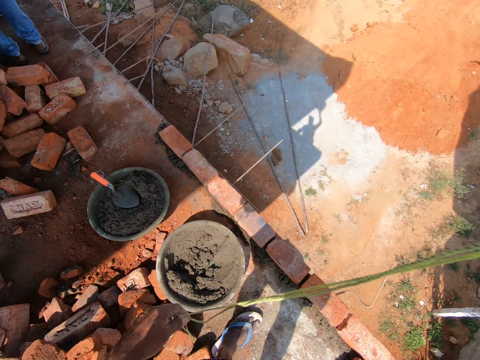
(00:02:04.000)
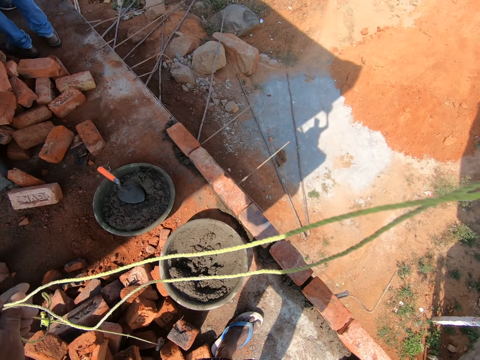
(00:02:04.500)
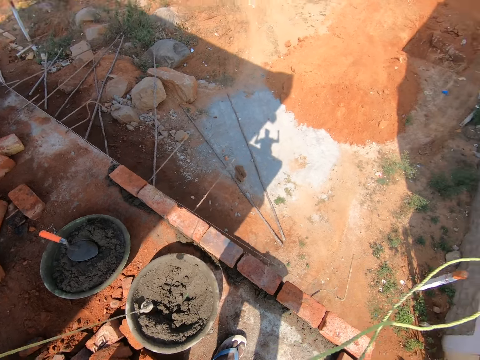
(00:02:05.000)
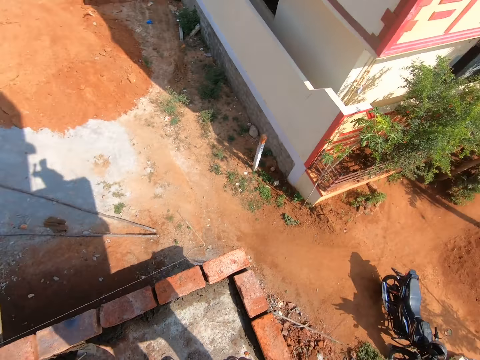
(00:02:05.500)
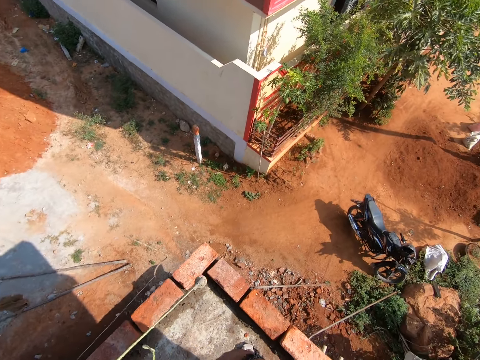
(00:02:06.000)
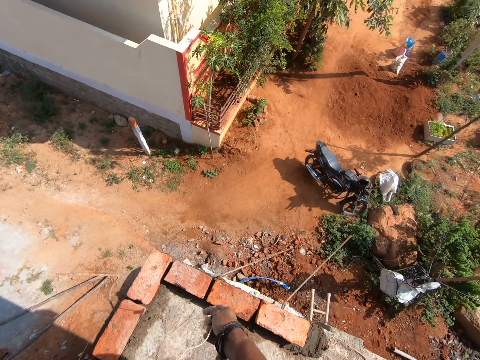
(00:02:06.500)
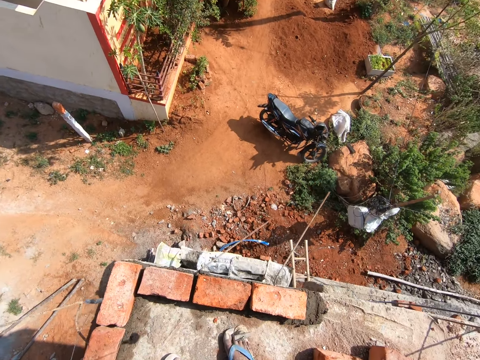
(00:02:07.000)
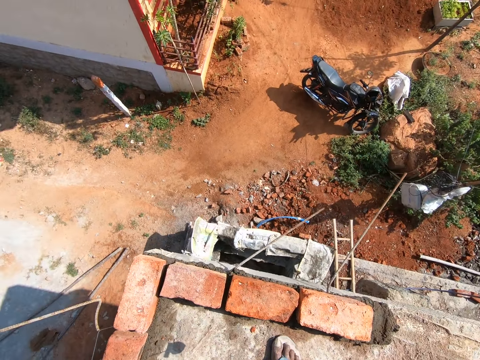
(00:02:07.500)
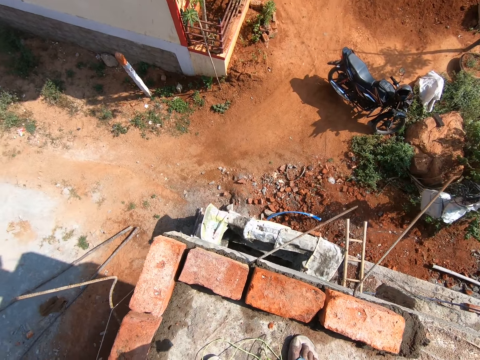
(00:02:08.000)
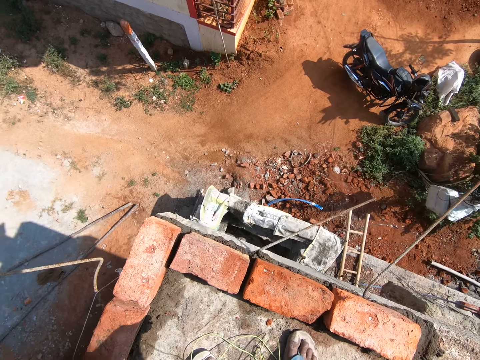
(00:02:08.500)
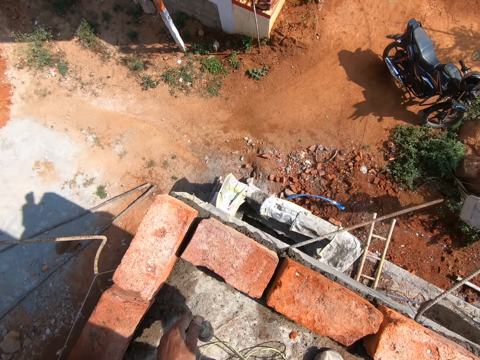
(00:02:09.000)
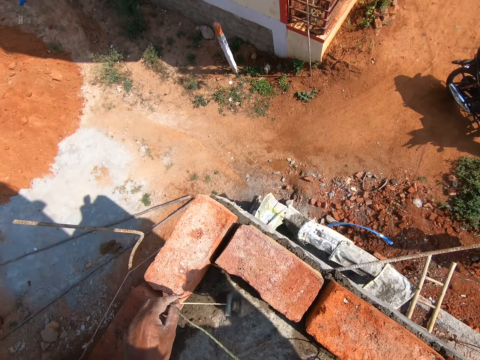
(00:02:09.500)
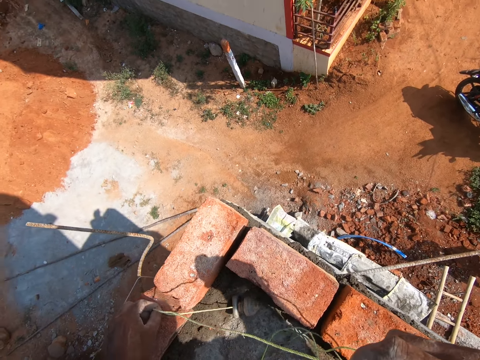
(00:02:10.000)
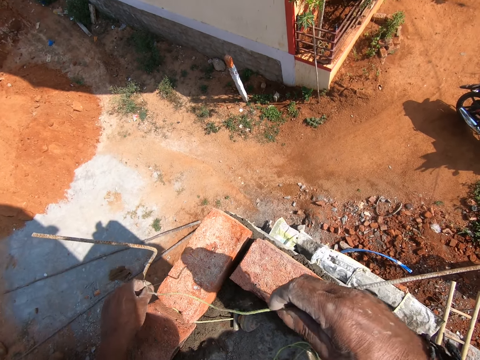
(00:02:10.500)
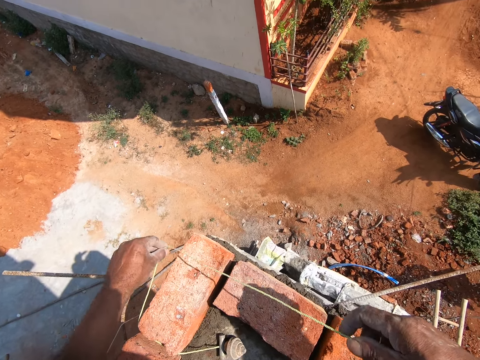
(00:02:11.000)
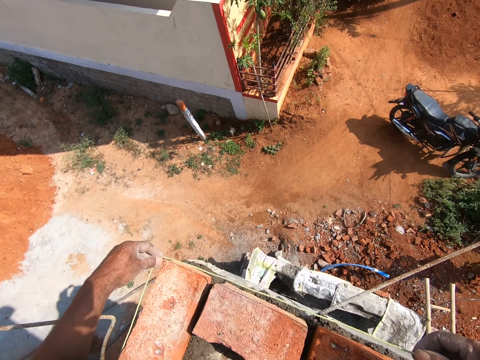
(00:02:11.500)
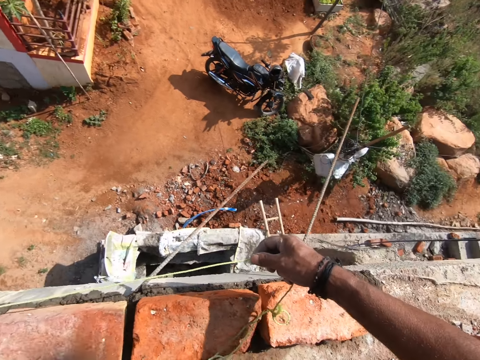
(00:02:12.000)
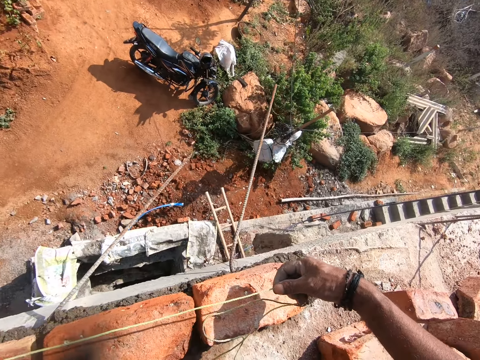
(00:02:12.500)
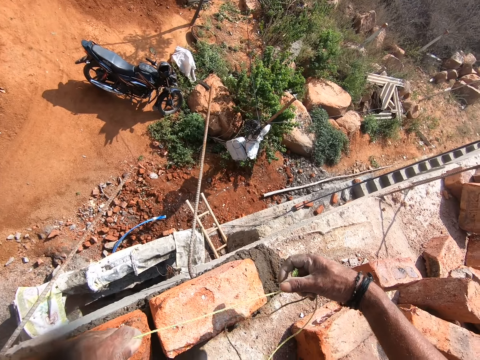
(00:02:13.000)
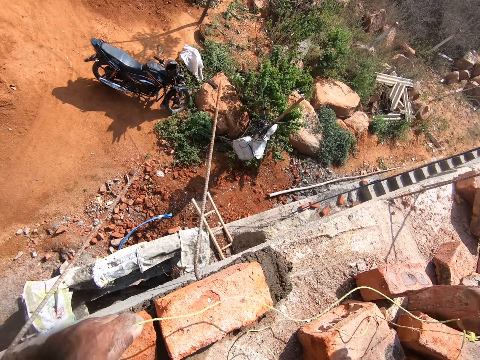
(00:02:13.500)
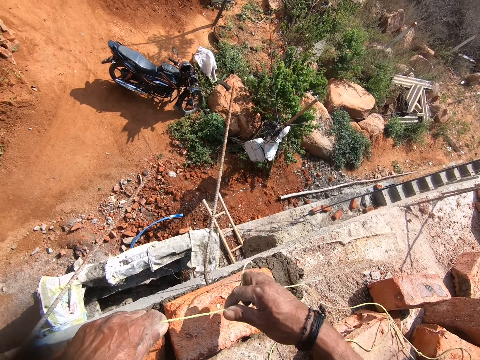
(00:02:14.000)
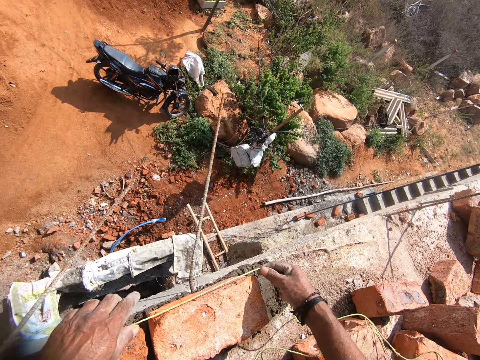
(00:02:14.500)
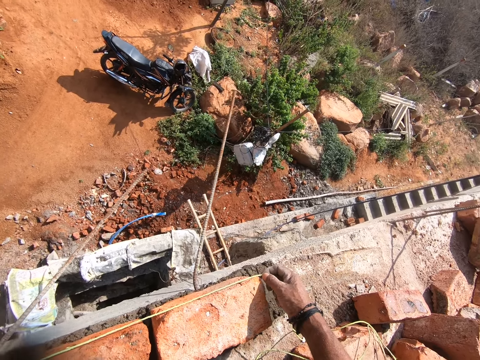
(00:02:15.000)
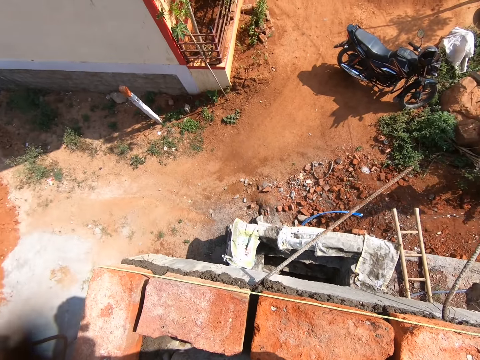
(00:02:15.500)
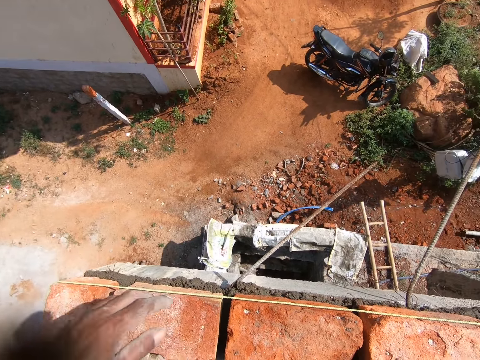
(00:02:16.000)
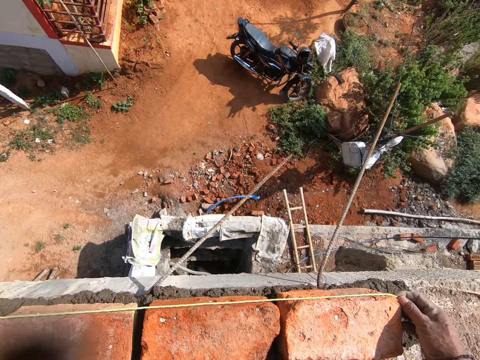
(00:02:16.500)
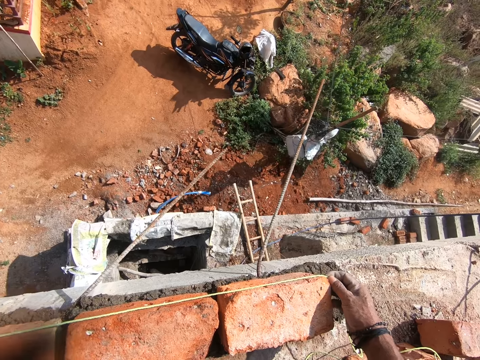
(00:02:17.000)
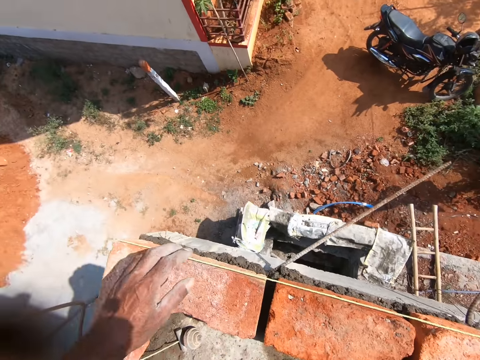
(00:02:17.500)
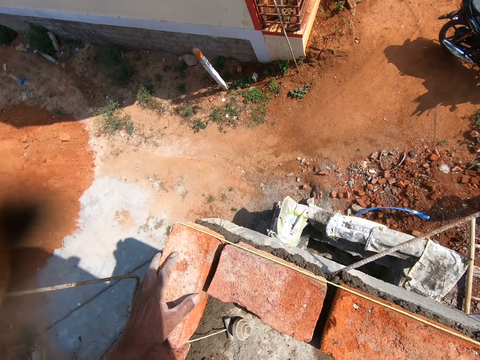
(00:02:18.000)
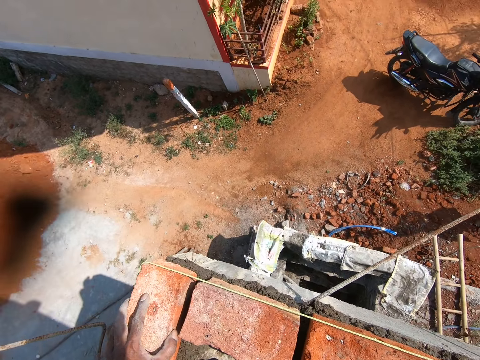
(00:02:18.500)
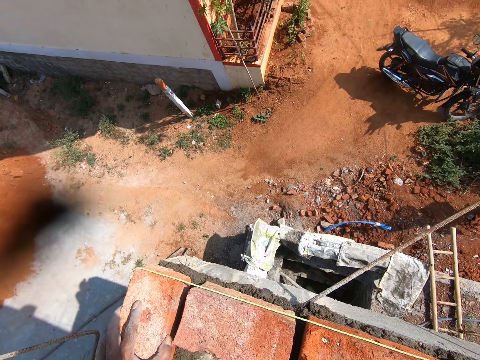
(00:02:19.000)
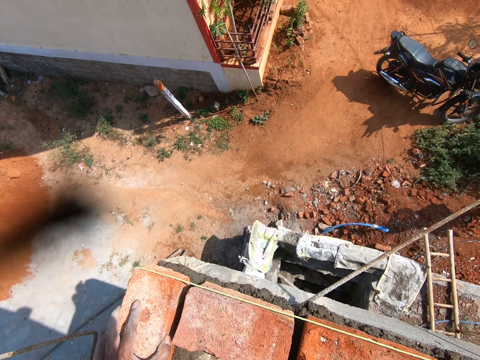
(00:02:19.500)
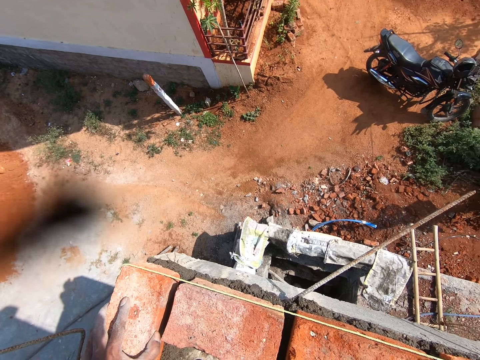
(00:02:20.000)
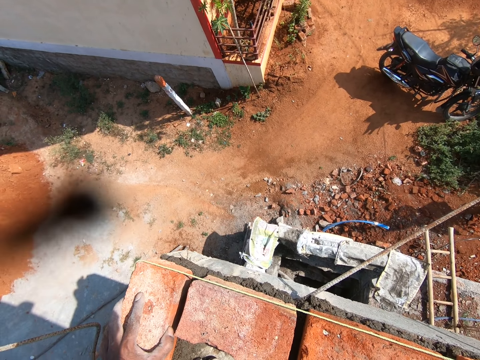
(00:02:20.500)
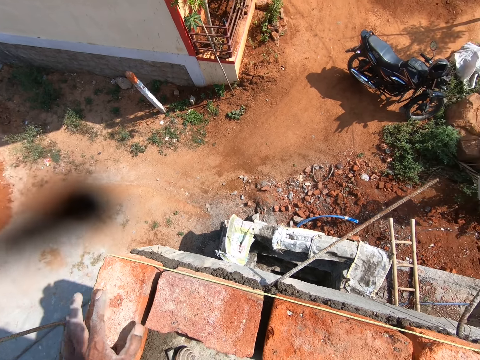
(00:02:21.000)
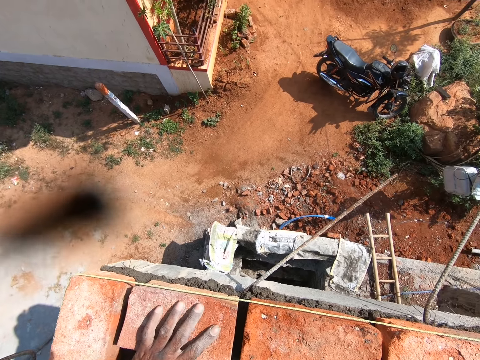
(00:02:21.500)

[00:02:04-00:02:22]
The camera wearer holds the plumb bob with both his hands. He touches the string. He pulls on the plumb bob. He lifts the string up. He moves the plumb bob down. He holds the plumb bob with both his hands. He stares at the compound. He squats. He places the plumb bob on the floor. He wraps the plumb bob on the bricks. He moves the string forward. He places the string around the bricks. He measures the bricks with the plumb bob. He moves a hand forward. He moves the bricks.

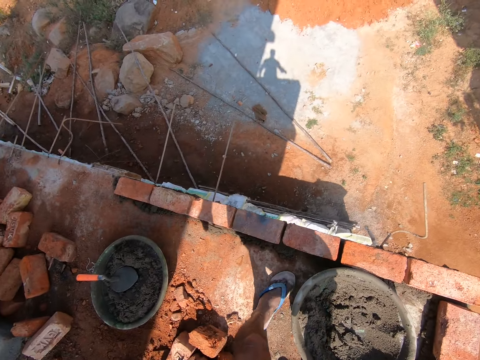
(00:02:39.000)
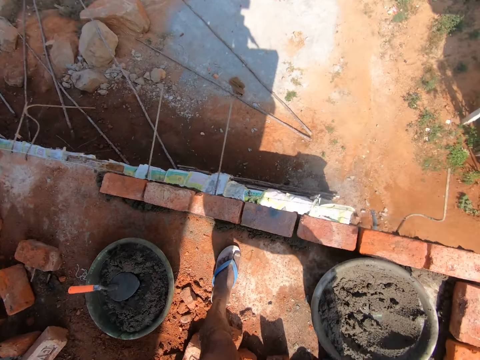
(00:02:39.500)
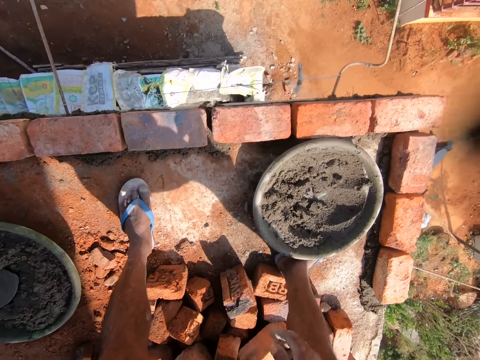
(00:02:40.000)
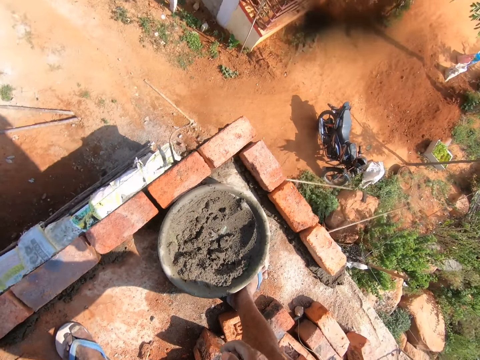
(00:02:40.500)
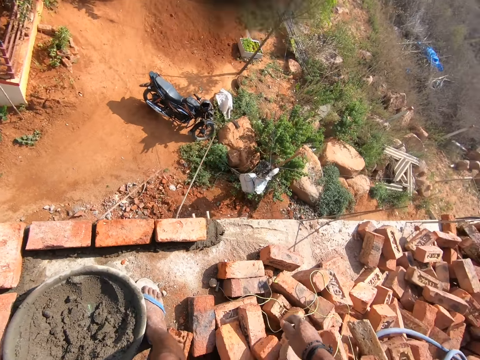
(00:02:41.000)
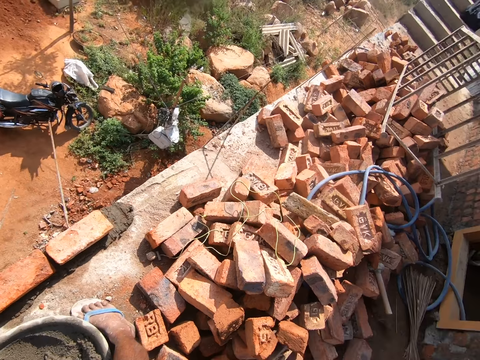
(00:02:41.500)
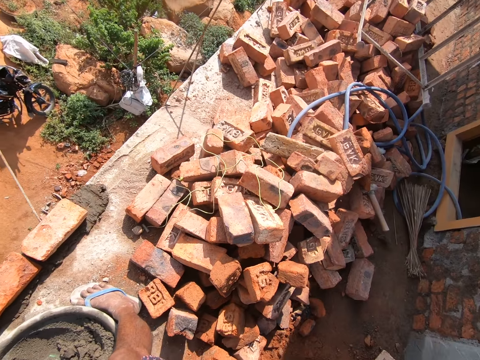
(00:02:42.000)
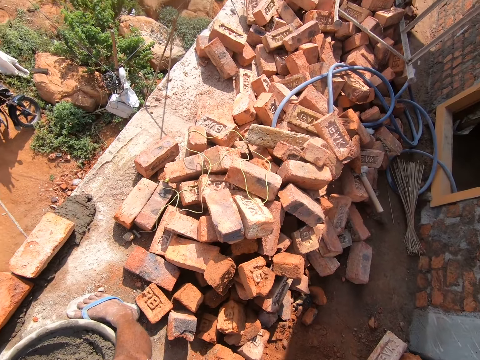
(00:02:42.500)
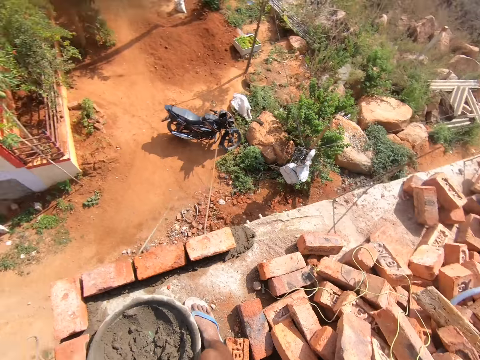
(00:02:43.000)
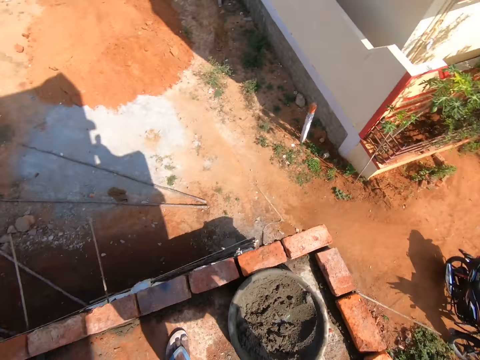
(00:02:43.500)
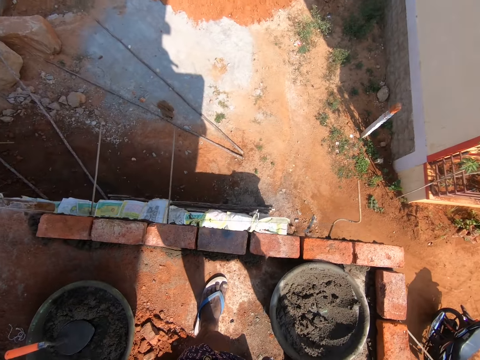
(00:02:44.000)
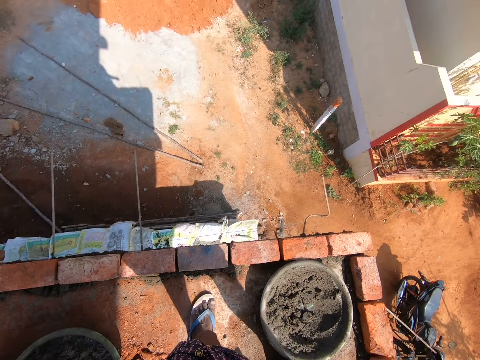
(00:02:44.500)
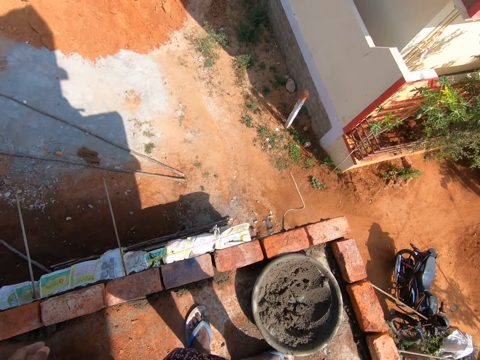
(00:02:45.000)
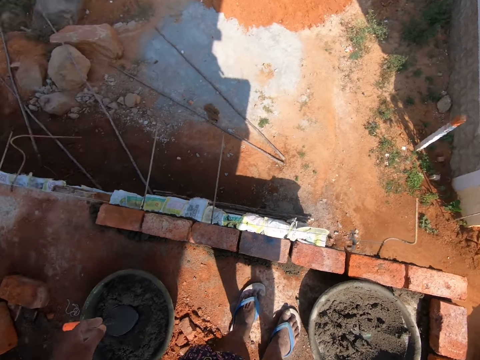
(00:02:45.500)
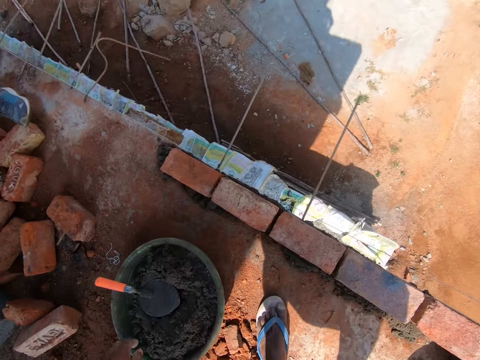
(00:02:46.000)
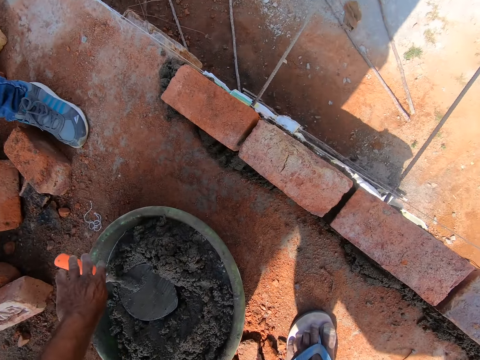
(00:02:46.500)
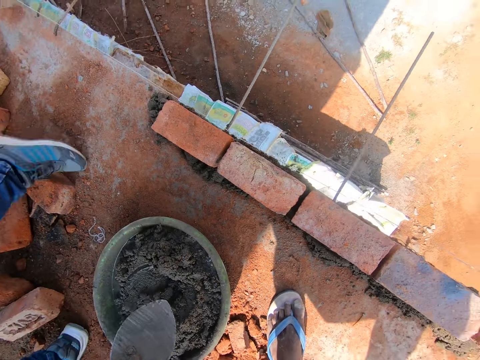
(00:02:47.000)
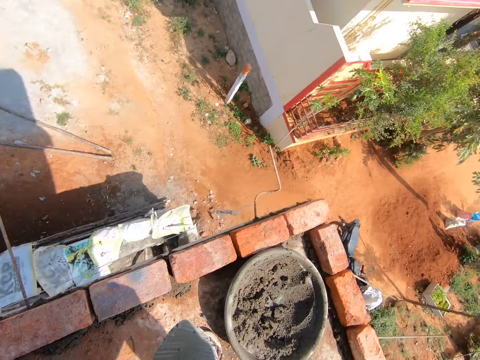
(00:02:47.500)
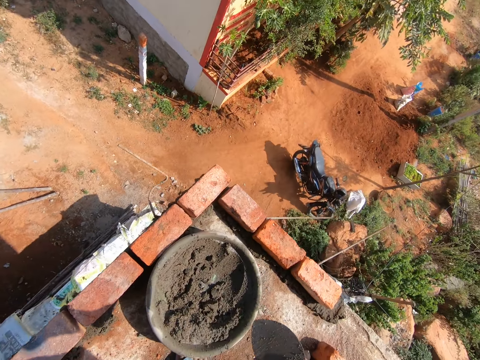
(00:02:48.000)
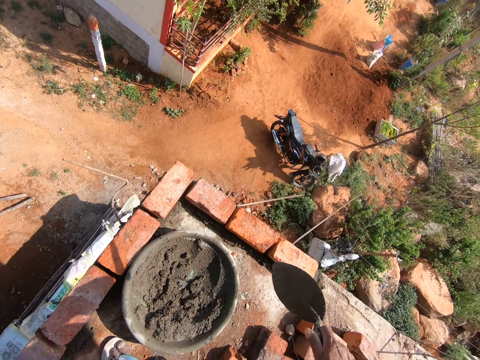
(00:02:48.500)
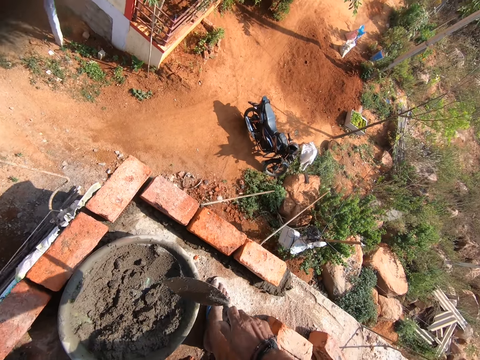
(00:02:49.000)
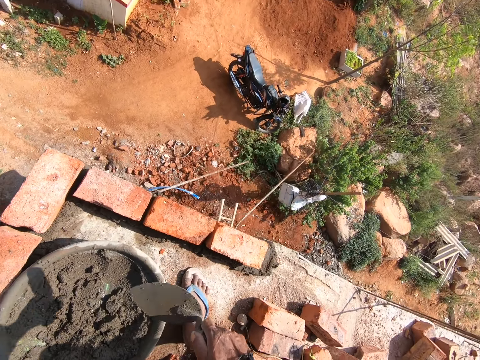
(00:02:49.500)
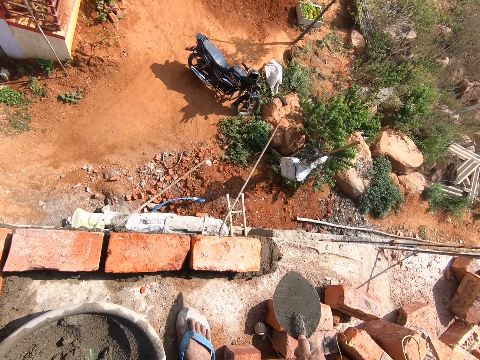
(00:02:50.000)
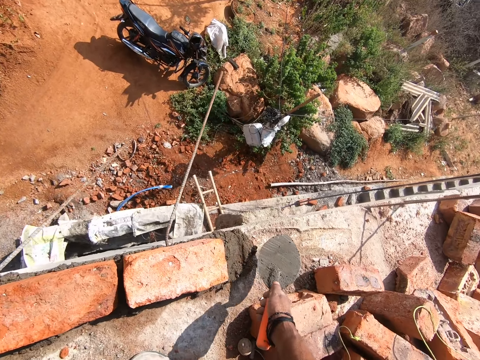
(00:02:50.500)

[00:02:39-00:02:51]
The camera wearer looks around. They move a hand around. They move towards another basin. They move a hand down. They bend towards the basin. They pick up the trowel. They hold the trowel. They move towards another basin. They lift the trowel up. They move the trowel down.
